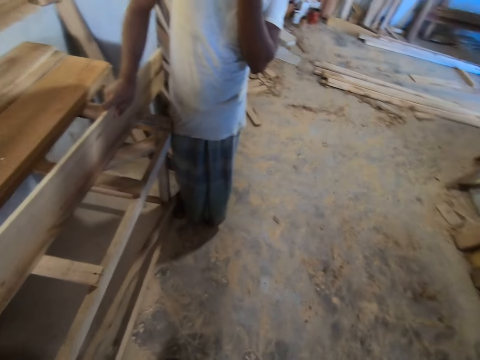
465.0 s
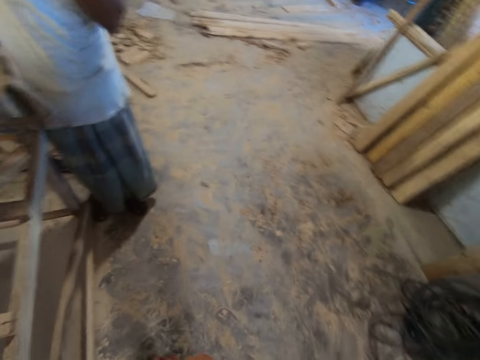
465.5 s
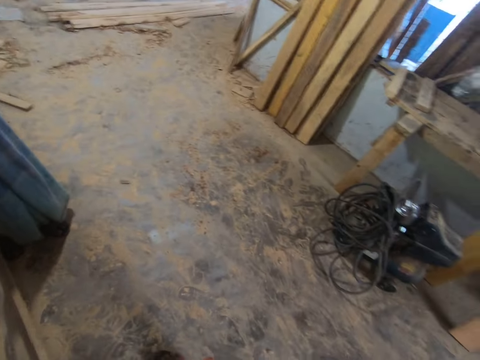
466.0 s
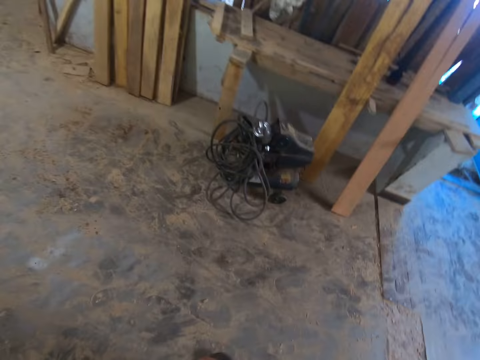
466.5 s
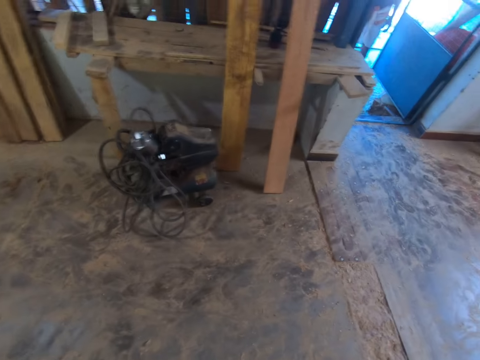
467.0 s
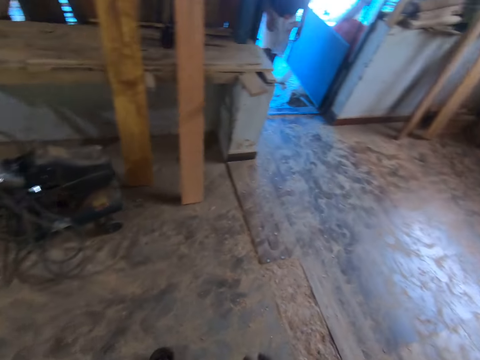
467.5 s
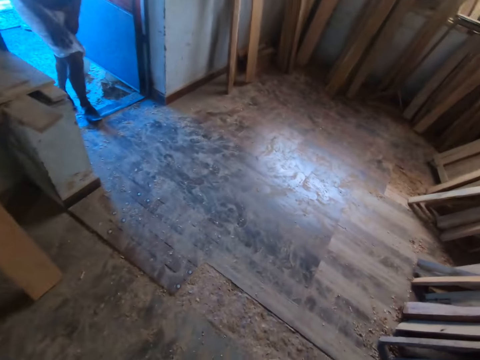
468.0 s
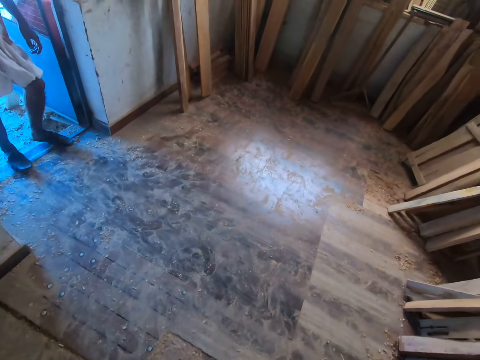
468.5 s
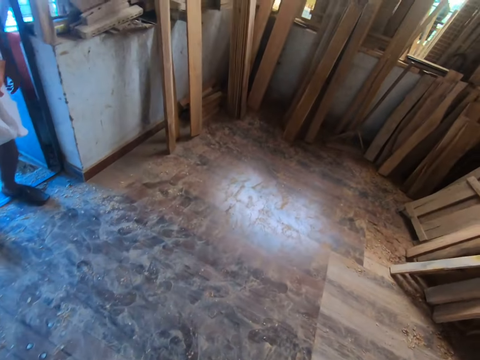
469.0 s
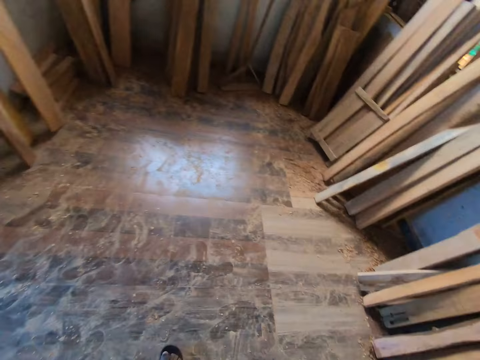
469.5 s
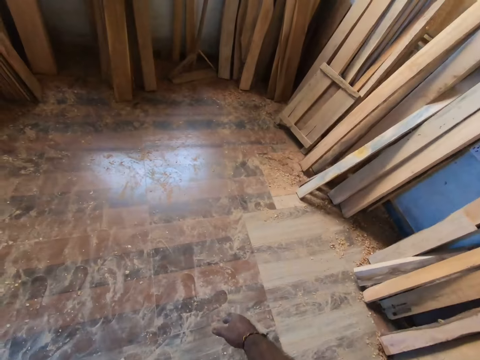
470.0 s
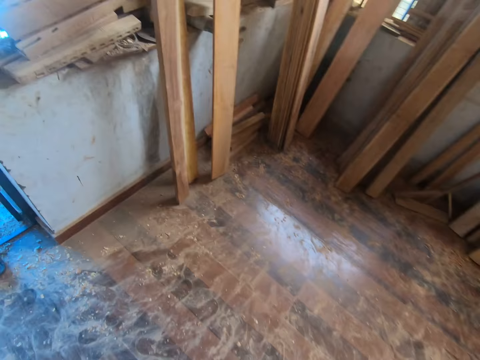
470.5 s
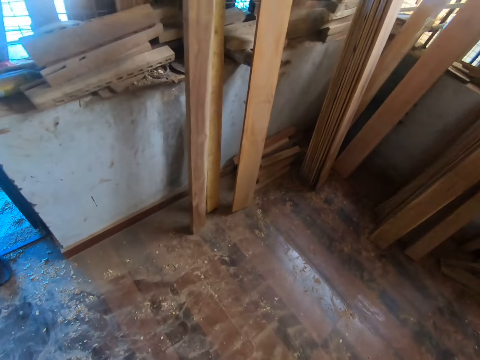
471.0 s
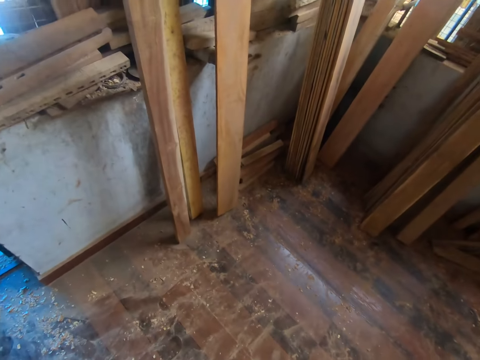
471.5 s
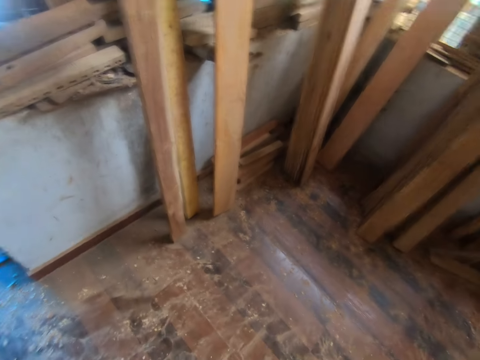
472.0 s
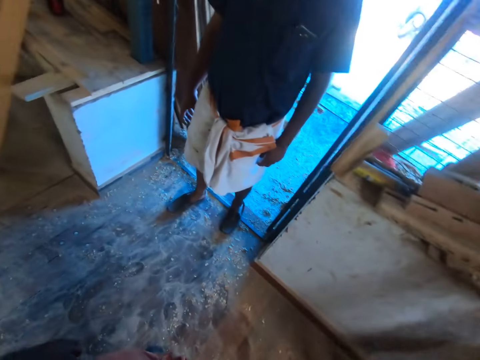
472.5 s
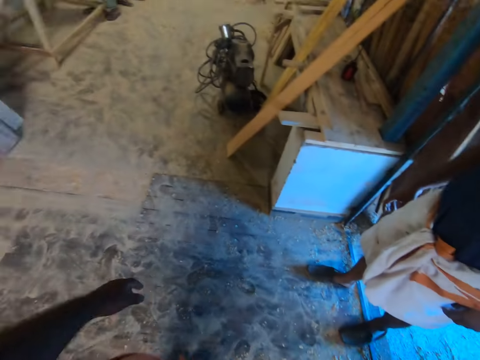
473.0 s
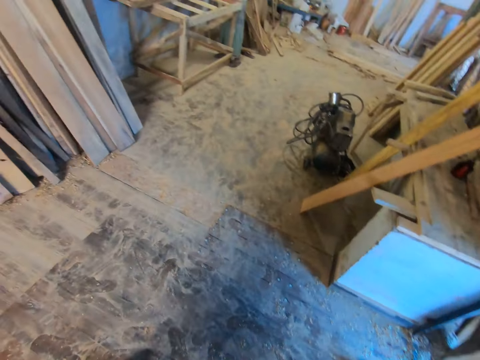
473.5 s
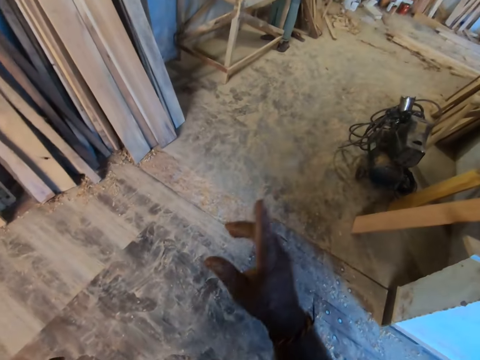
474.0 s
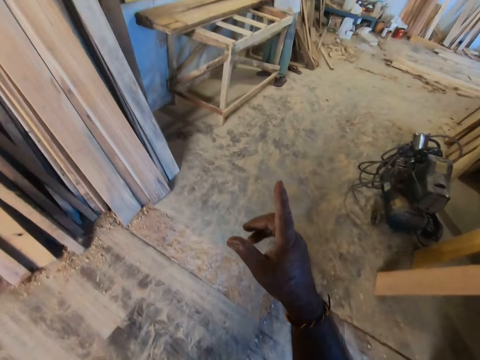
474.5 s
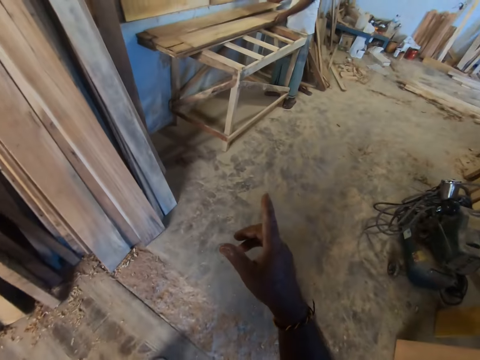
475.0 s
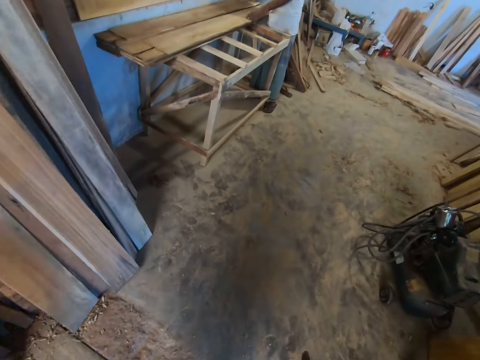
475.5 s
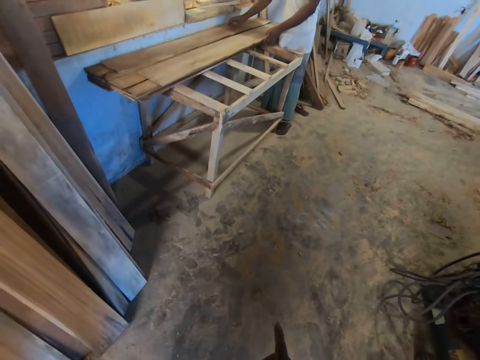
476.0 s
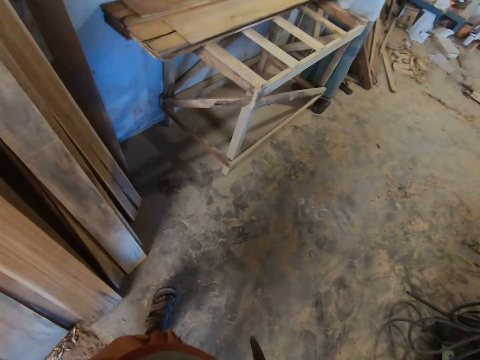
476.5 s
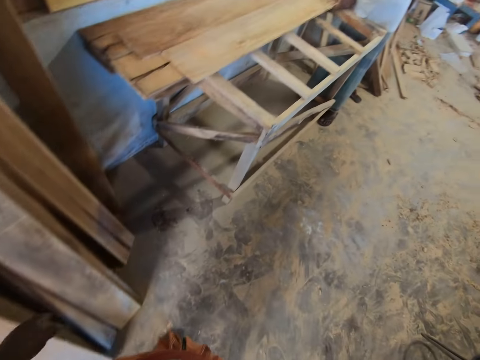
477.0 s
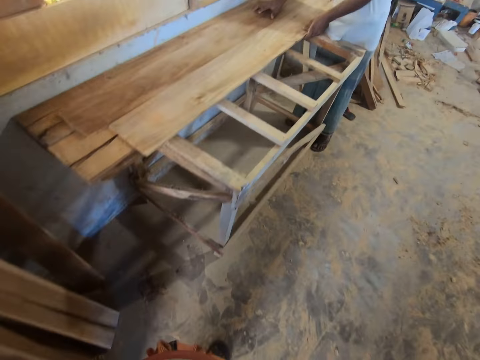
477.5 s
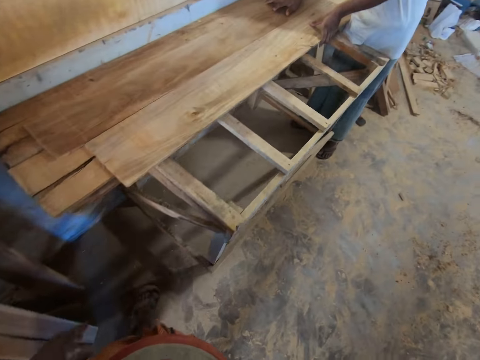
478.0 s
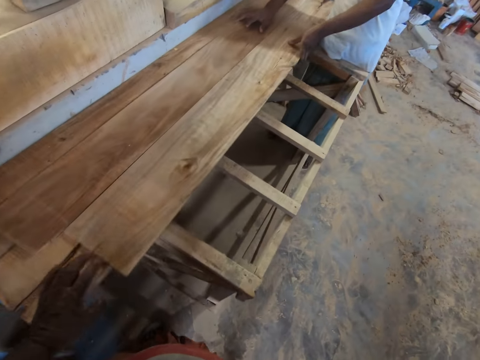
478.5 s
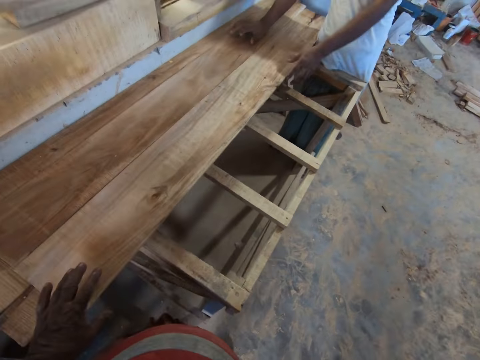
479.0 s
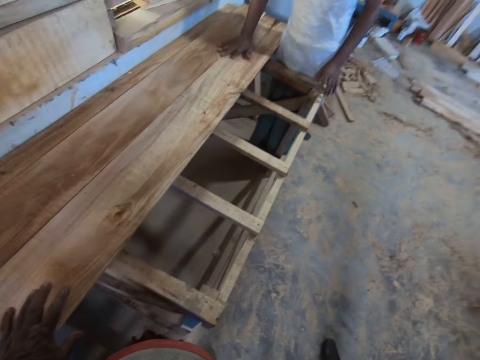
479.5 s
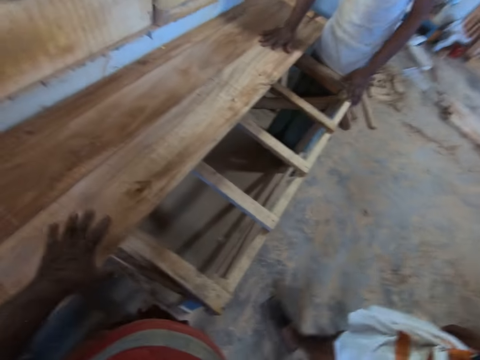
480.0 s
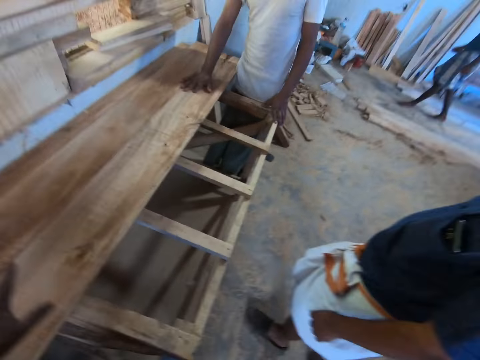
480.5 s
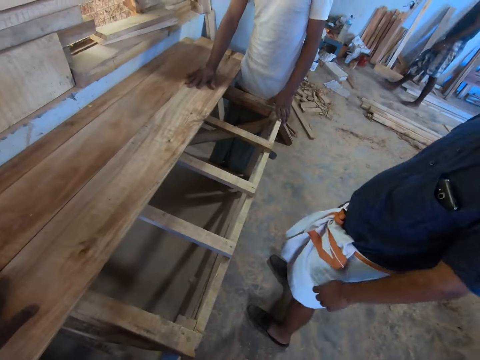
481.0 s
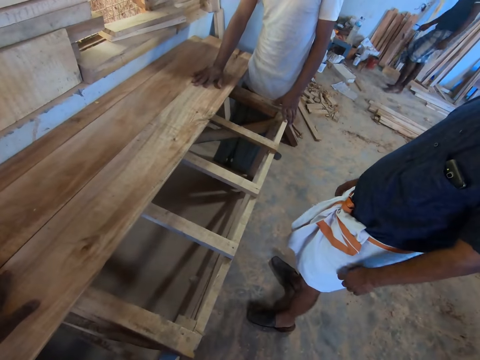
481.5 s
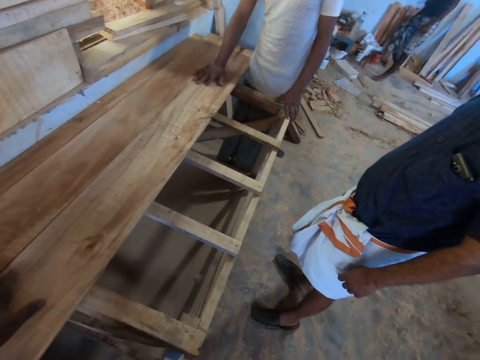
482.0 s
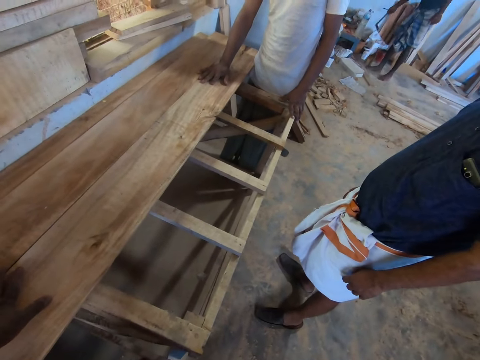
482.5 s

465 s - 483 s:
The camera wearer turns around. He moves around and points out. A man moves the planks on the table with both hands. The camera wearer touches the plank on the table with his left hand. He talks to the man.

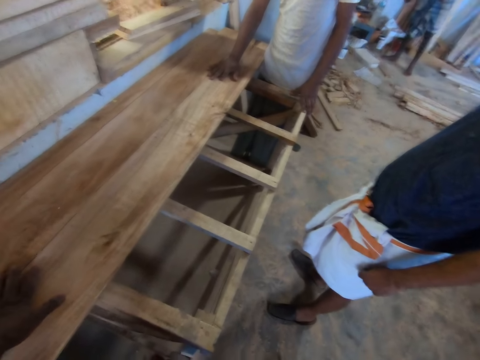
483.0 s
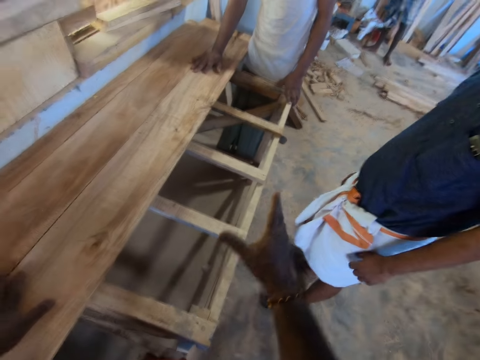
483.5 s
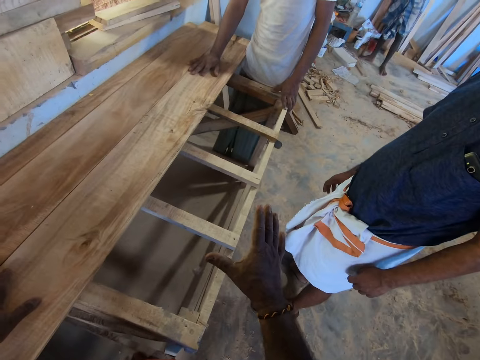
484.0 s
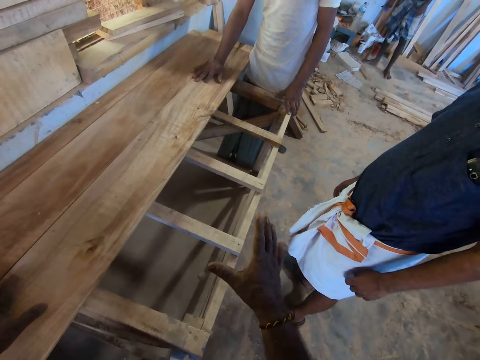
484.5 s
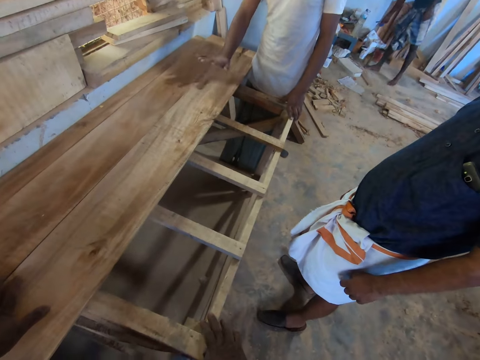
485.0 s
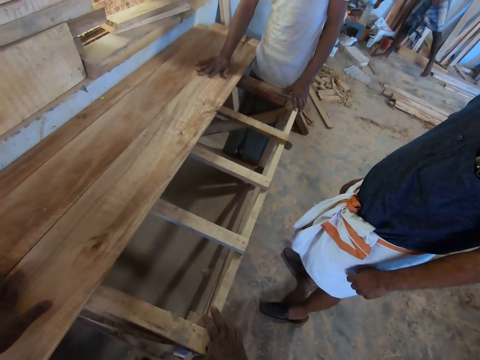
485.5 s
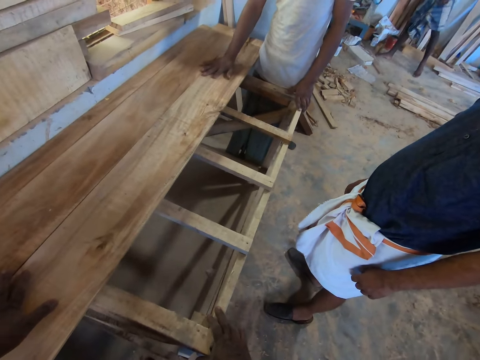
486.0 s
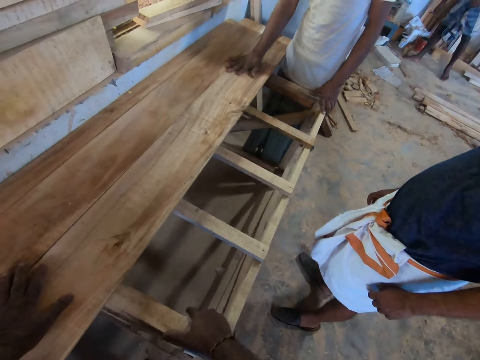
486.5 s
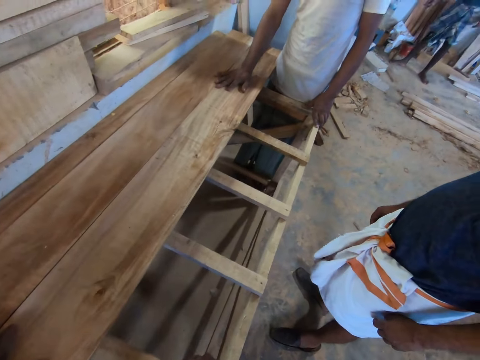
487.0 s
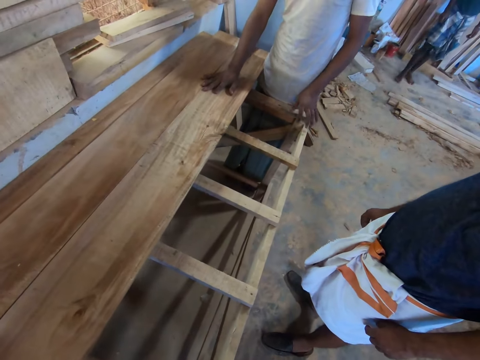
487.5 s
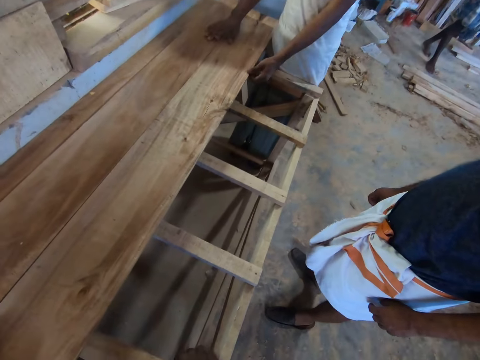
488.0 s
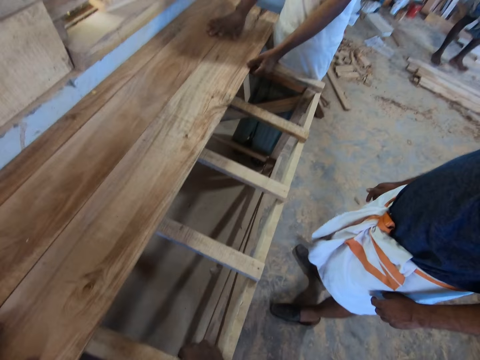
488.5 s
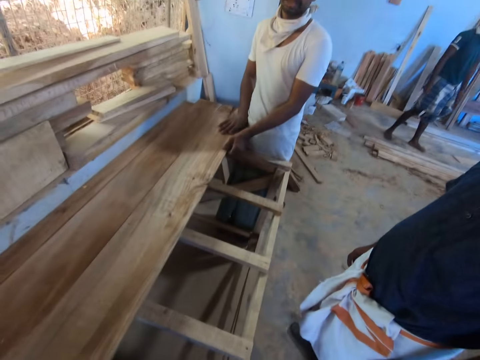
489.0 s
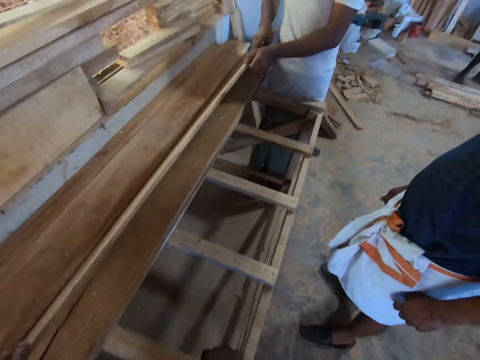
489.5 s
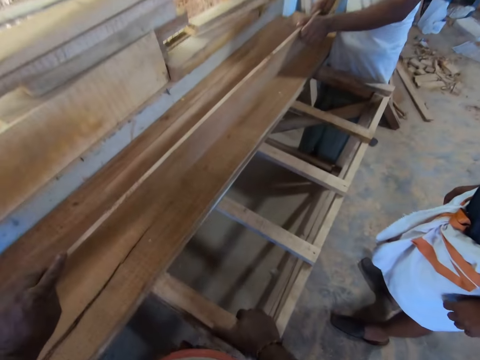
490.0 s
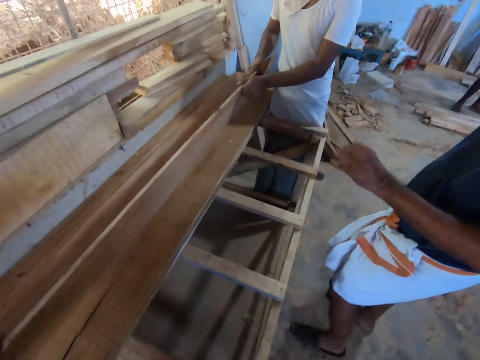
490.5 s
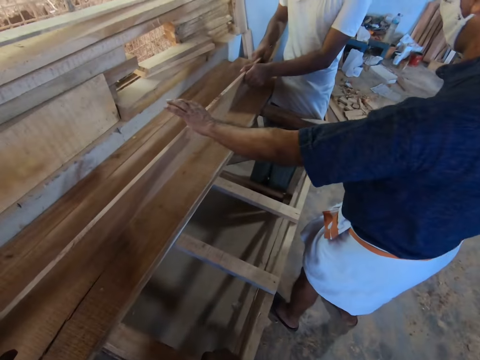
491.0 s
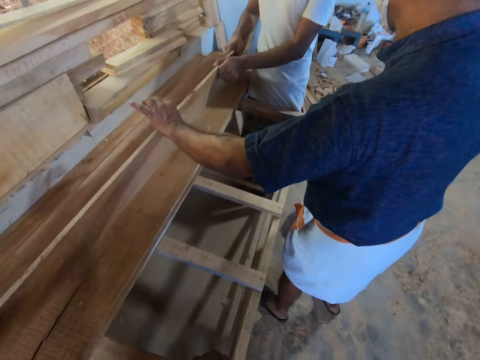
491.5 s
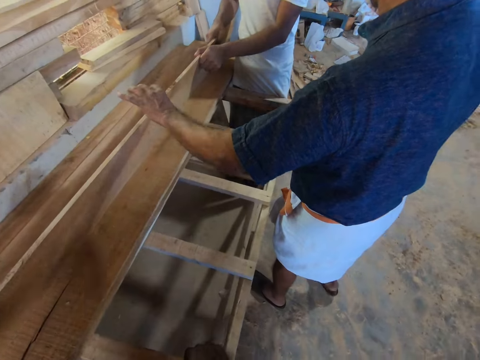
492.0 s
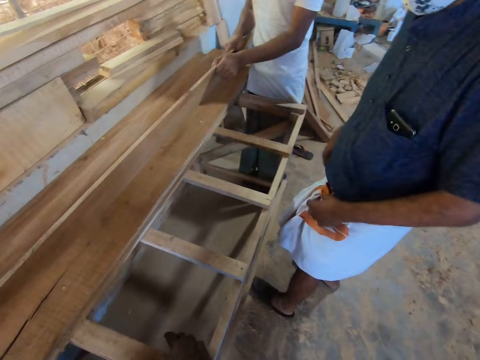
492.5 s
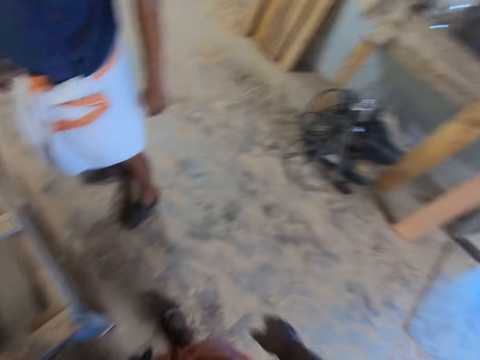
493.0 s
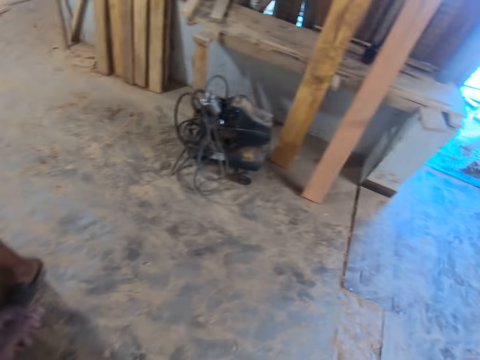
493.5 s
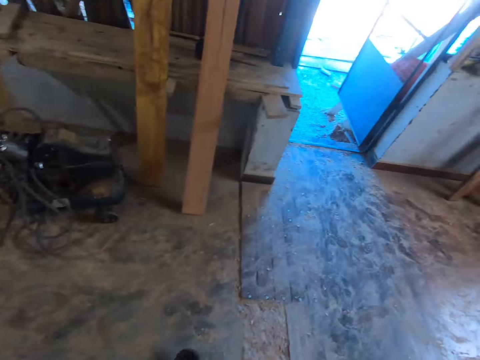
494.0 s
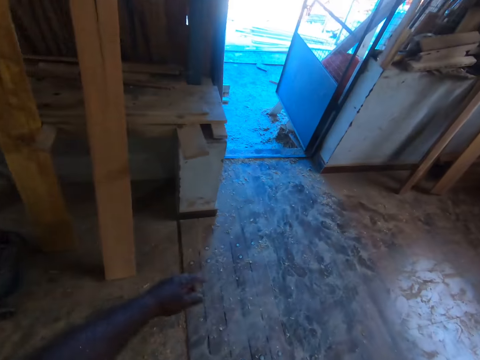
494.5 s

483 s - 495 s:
The camera wearer touches the wood. They hold the wood. A man moves the plank on the table with both hands. Another man touches the plank with his left hand. The camera wearer moves around.
